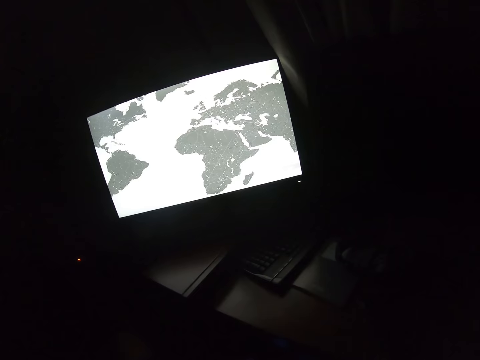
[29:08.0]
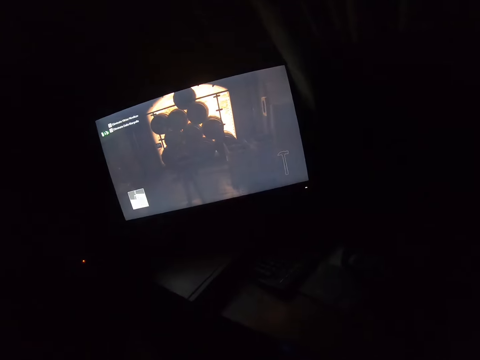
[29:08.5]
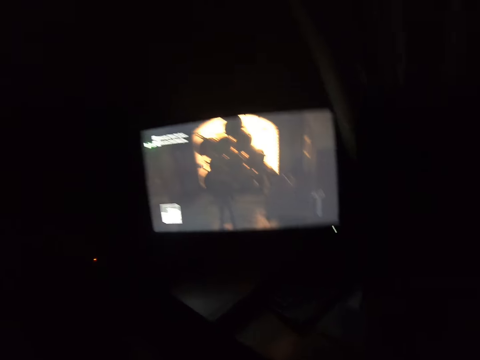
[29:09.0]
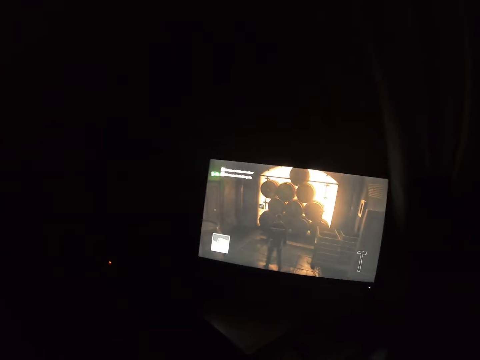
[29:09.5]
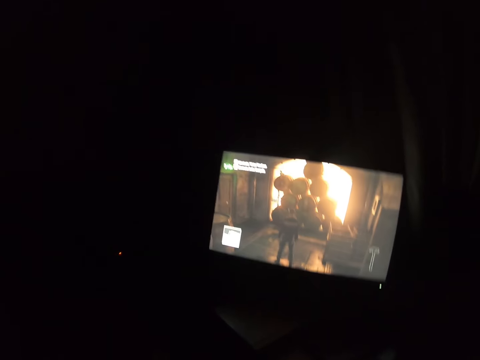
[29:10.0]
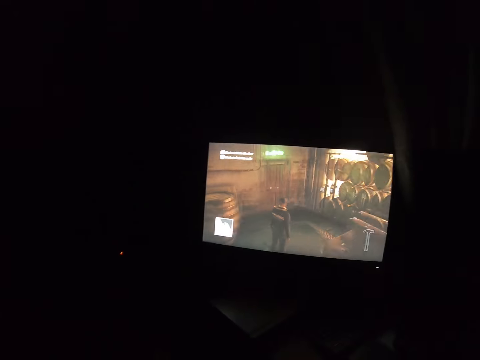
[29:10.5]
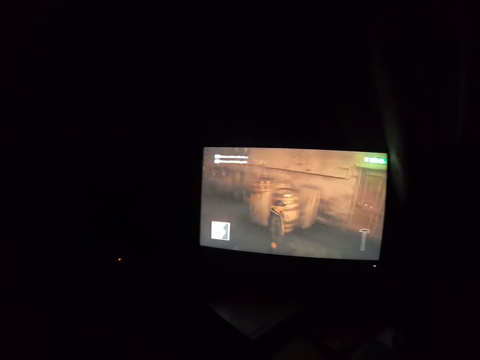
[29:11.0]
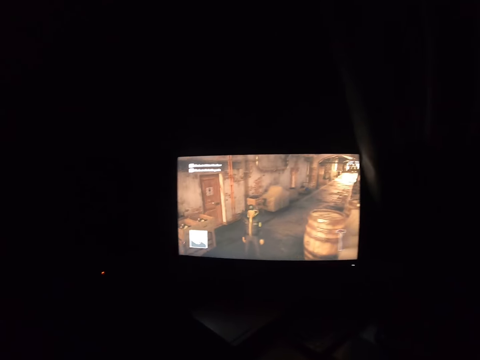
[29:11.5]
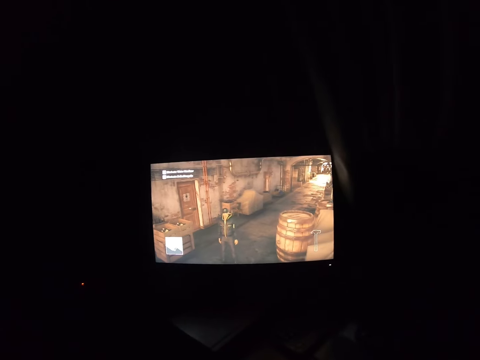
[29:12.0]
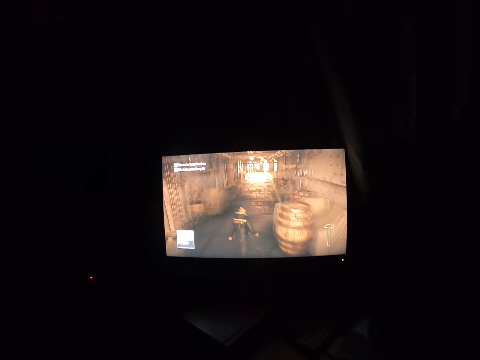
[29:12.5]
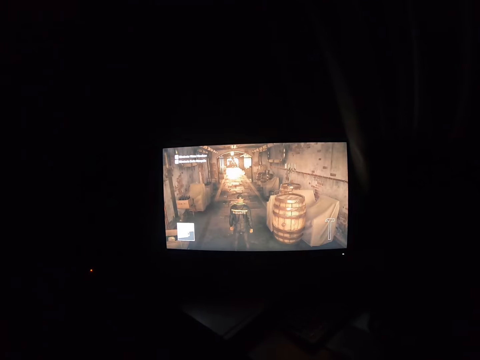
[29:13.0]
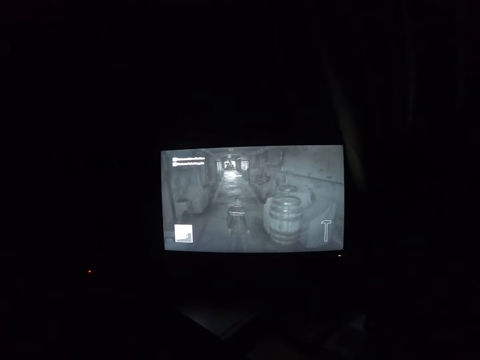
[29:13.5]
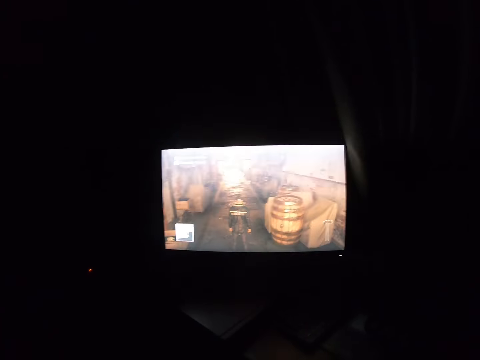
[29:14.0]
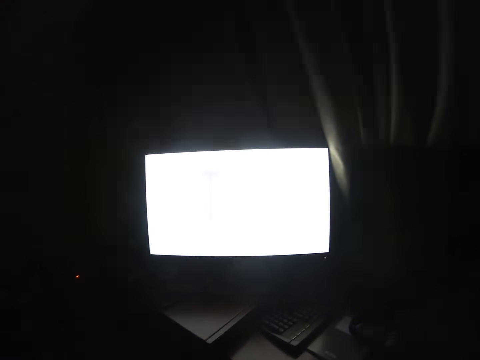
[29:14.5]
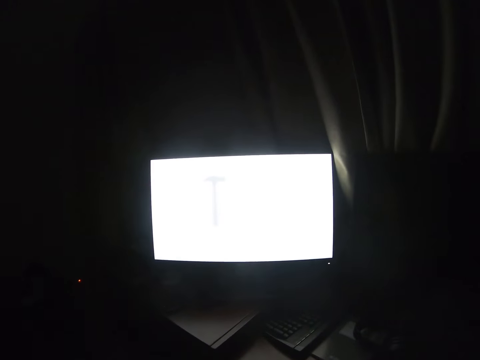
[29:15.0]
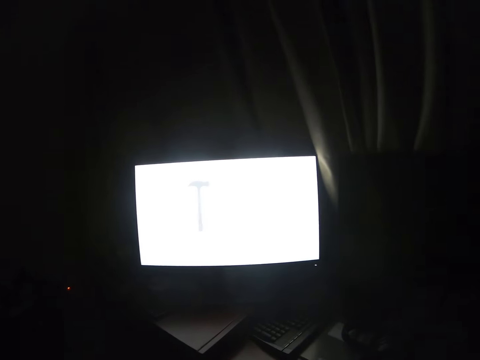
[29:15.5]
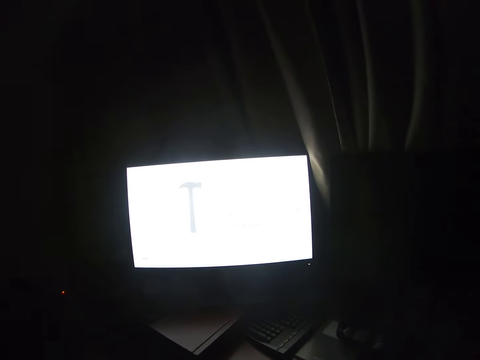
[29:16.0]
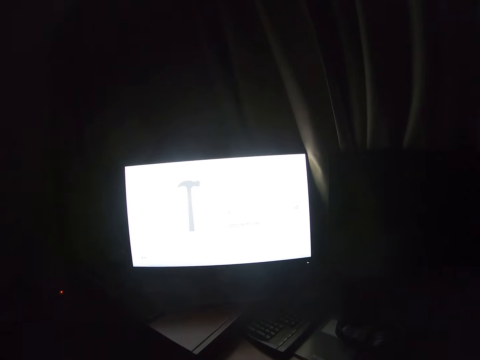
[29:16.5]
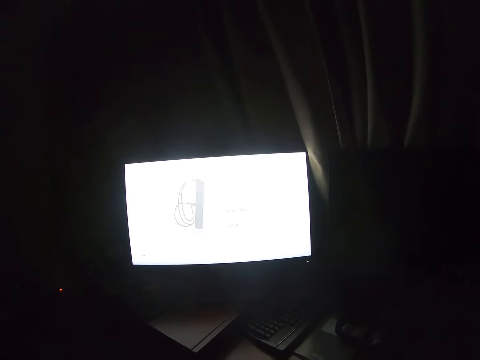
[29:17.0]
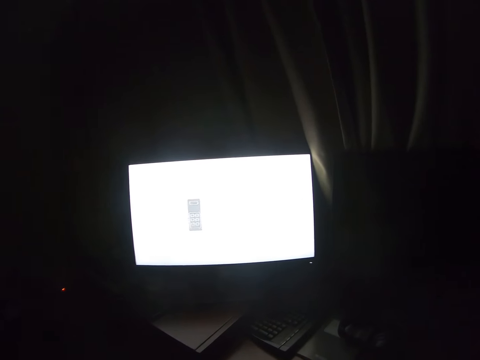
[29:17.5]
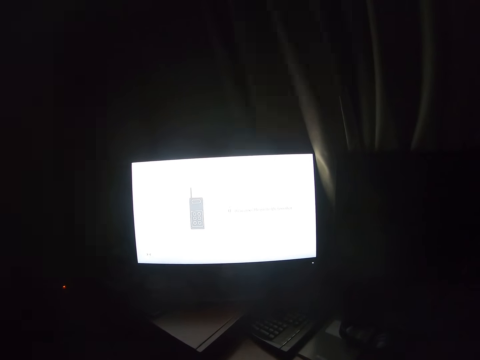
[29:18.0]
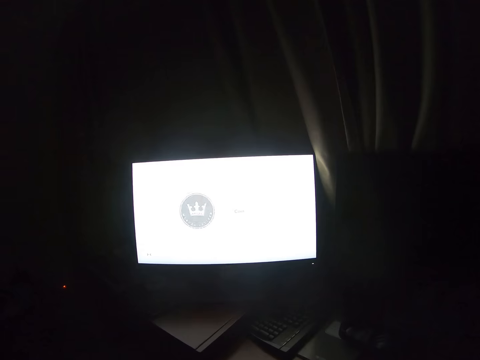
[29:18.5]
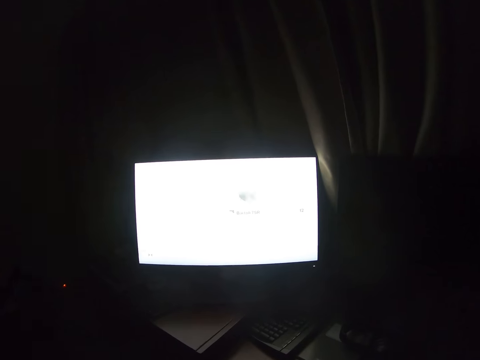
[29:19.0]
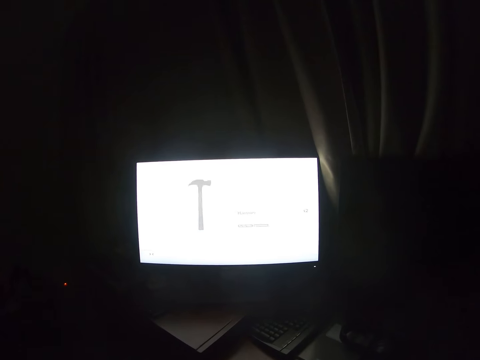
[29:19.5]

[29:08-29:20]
The camera wearer plays the game.

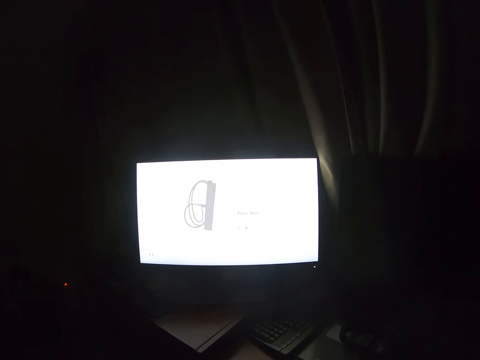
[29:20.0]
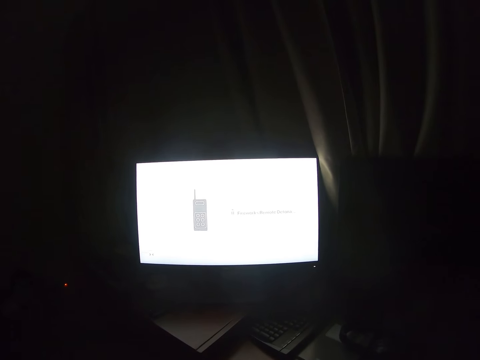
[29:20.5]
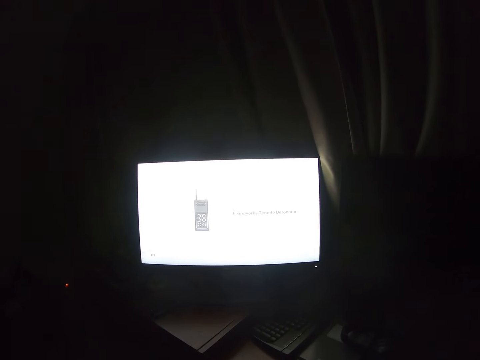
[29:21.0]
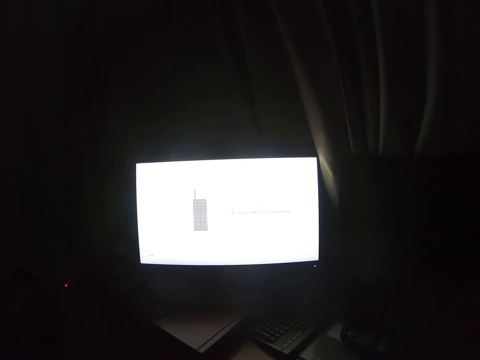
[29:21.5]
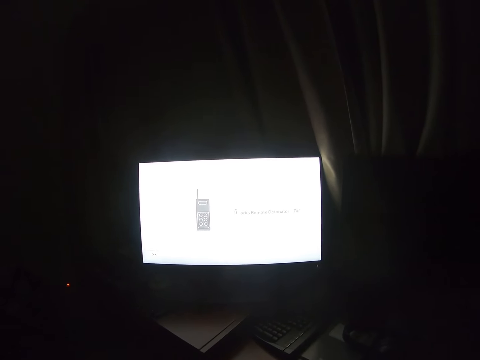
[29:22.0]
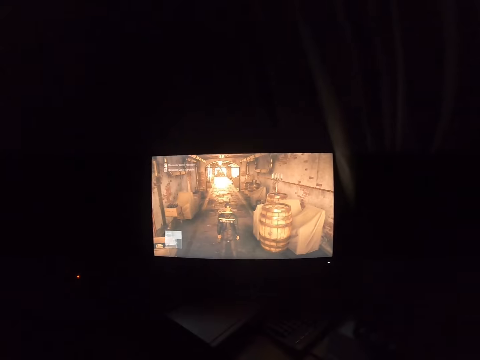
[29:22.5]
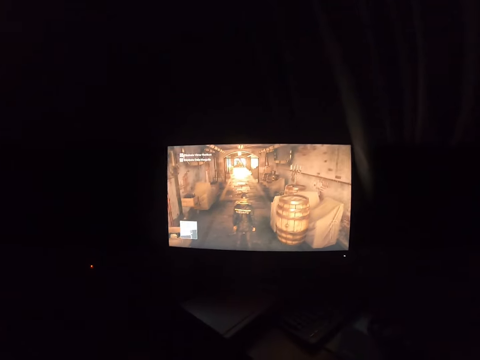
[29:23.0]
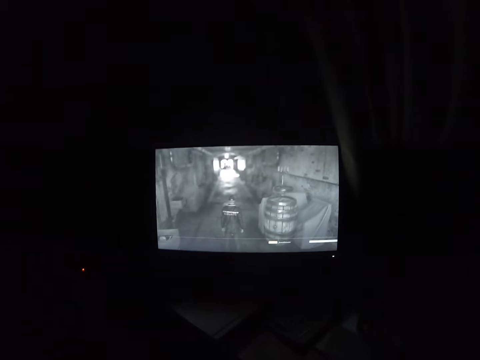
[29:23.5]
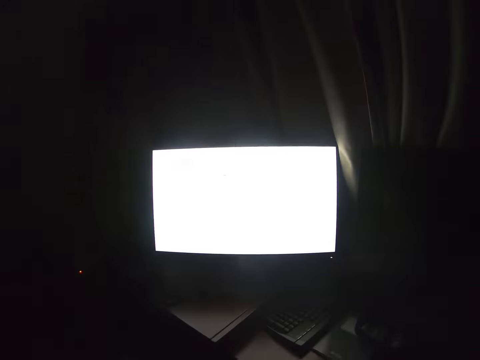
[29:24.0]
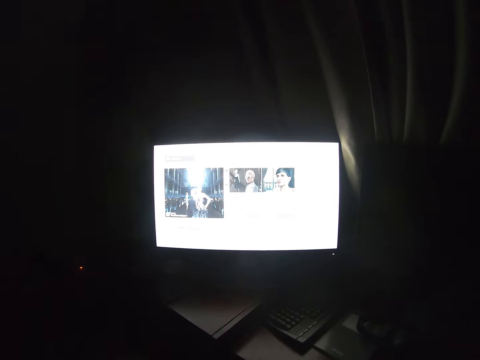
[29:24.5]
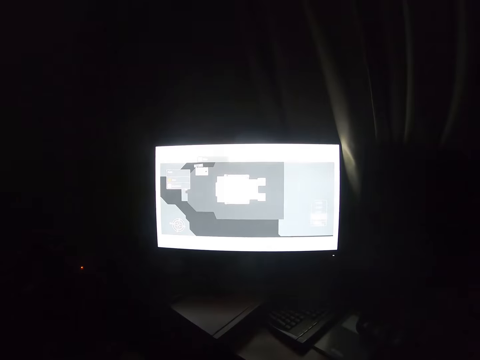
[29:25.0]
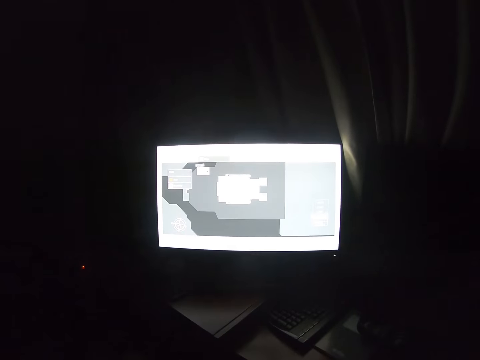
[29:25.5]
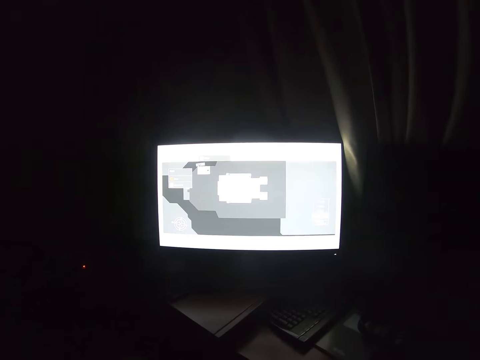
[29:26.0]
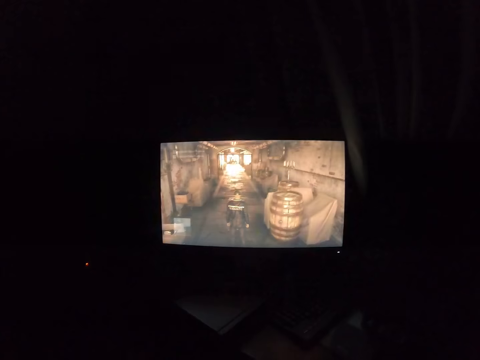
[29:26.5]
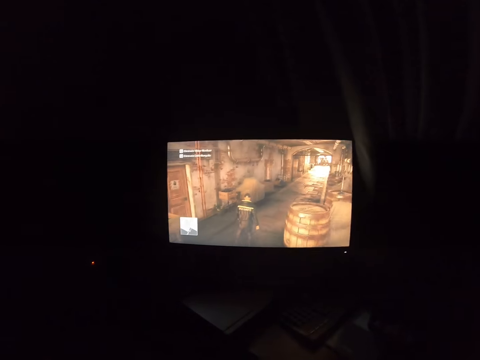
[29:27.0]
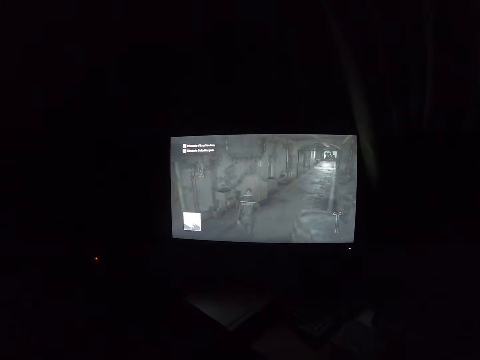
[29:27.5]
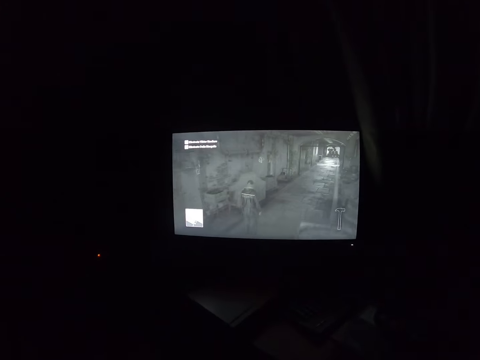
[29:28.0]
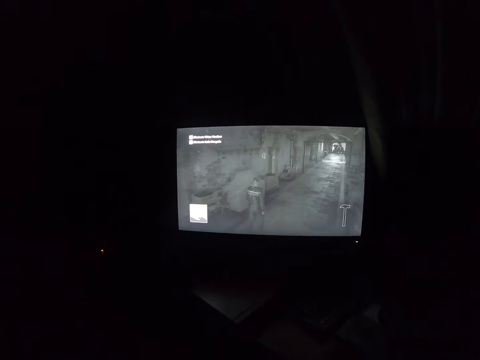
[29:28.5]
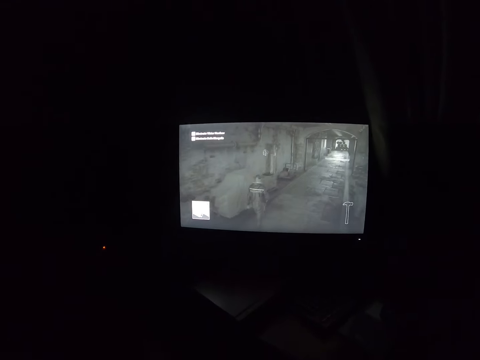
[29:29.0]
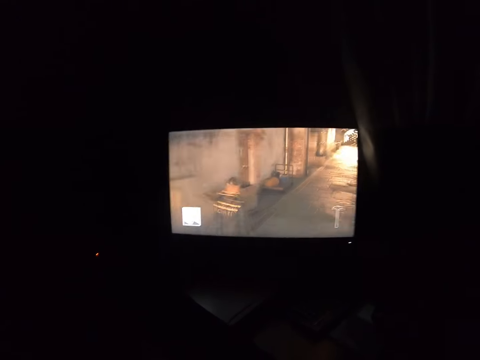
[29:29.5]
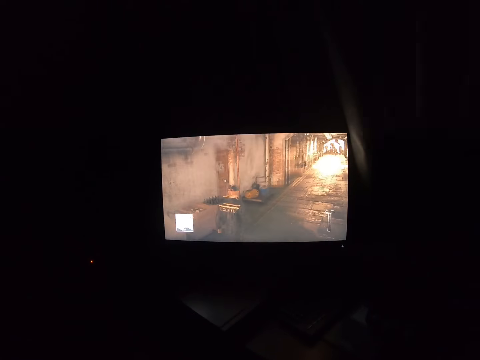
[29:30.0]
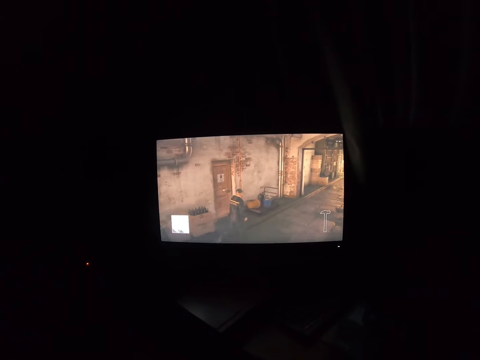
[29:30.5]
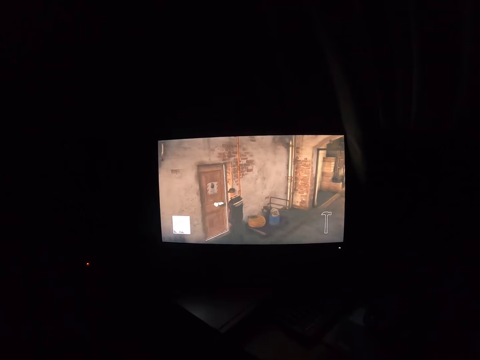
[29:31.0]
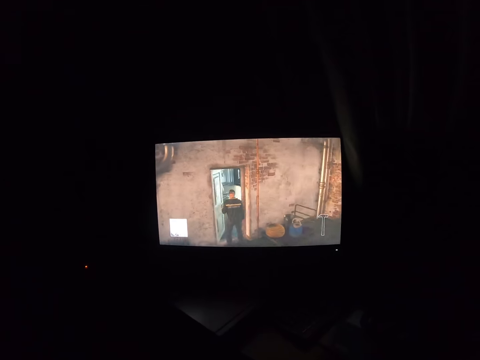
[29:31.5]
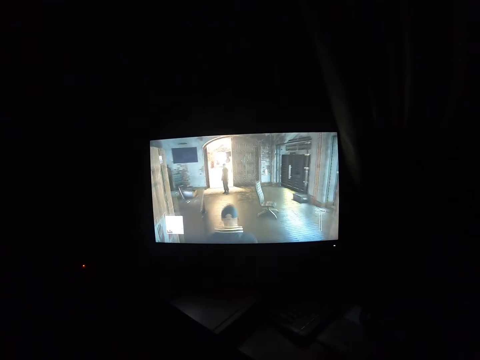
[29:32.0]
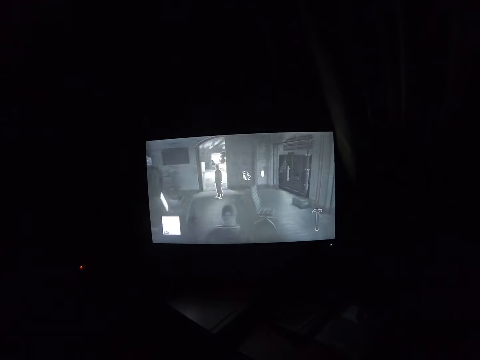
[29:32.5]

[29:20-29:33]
The camera wearer plays a video game on the monitor.

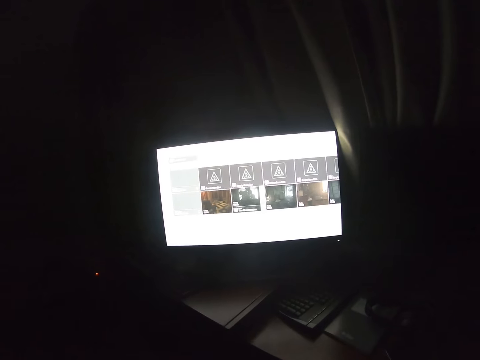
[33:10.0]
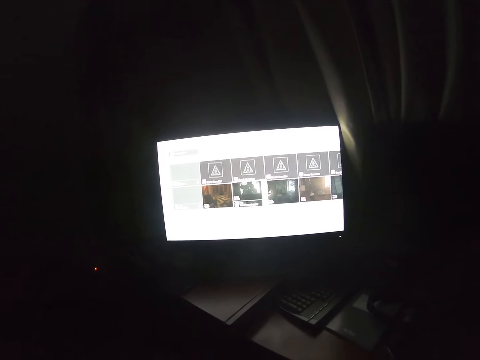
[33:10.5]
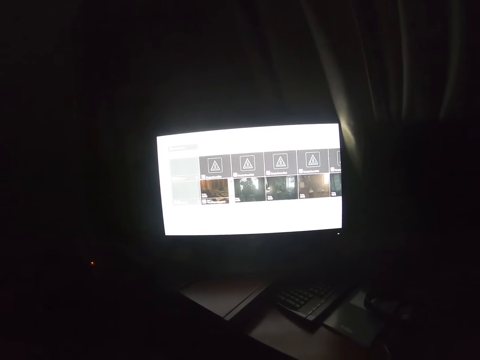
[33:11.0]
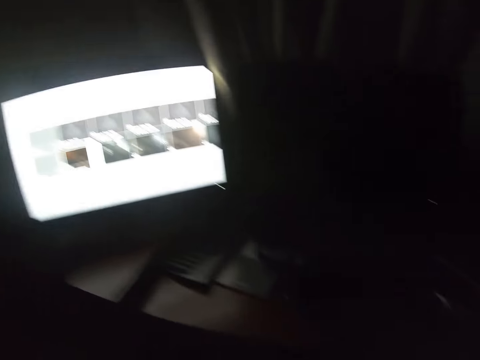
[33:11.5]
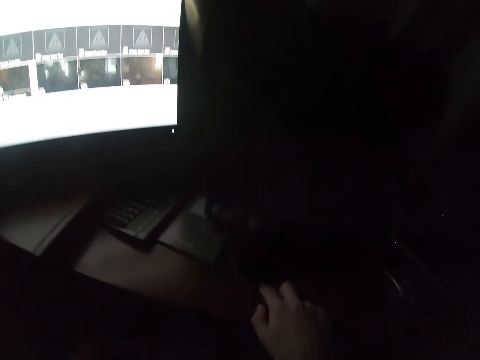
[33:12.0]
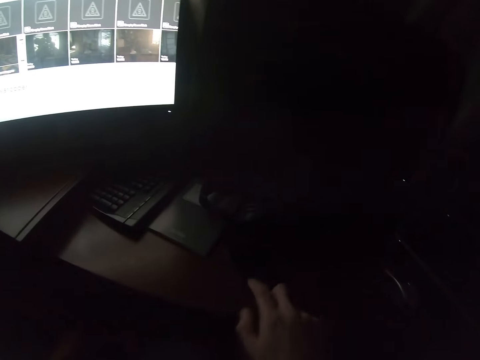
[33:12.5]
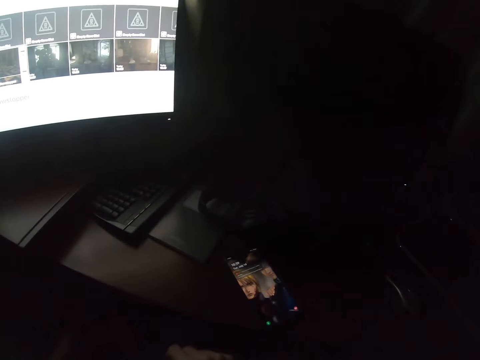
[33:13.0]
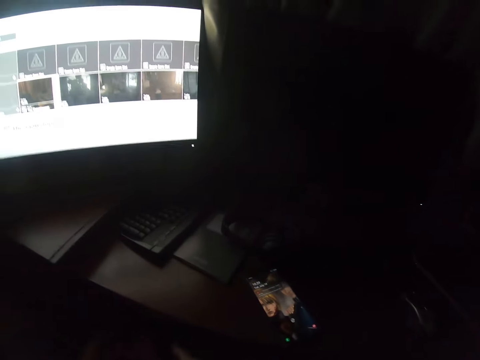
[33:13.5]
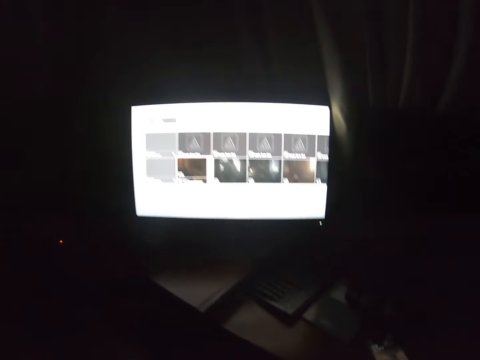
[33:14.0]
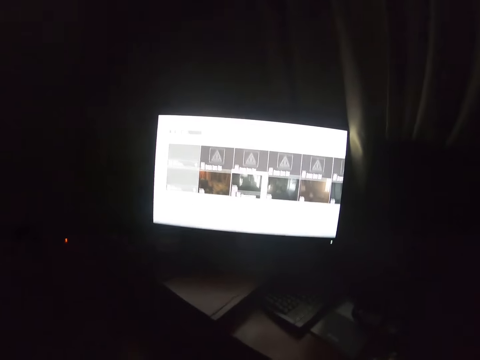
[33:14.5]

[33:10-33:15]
The camera wearer presses on the phone. They play a video game.
